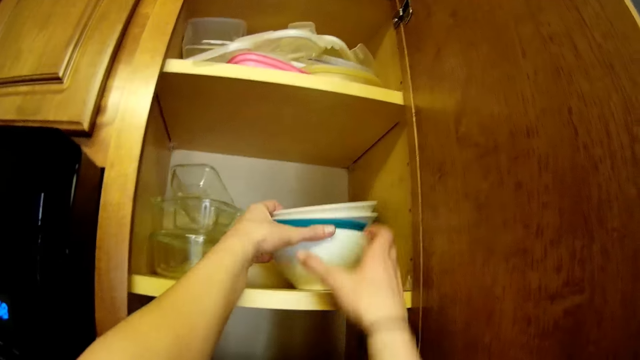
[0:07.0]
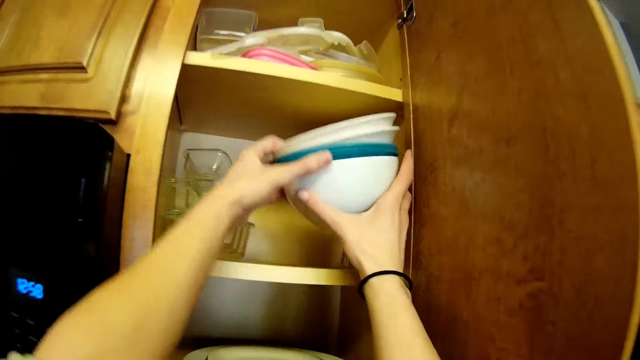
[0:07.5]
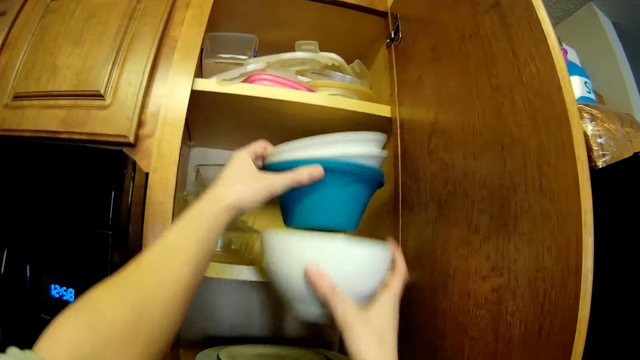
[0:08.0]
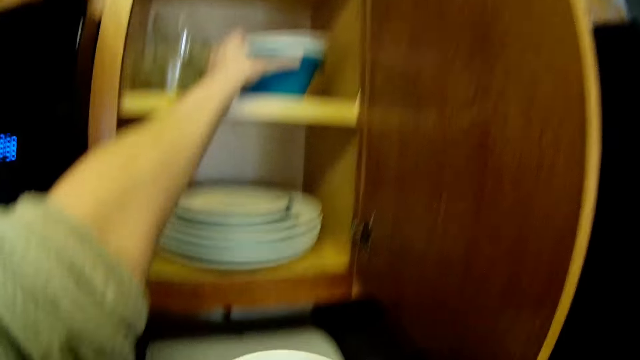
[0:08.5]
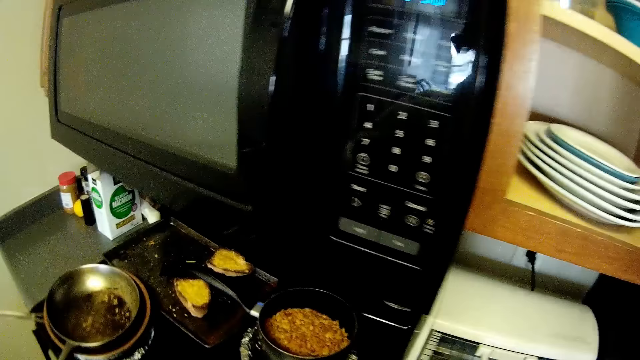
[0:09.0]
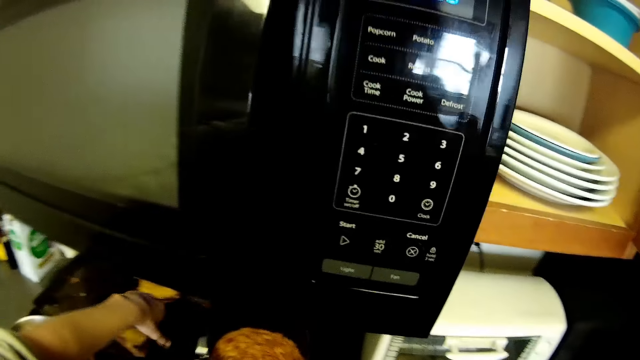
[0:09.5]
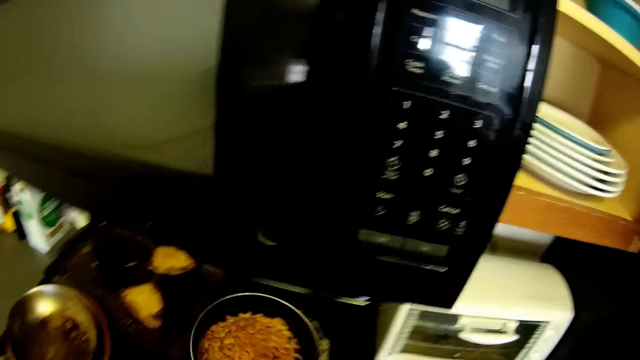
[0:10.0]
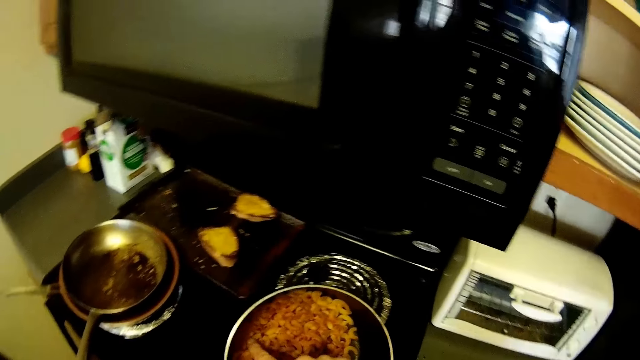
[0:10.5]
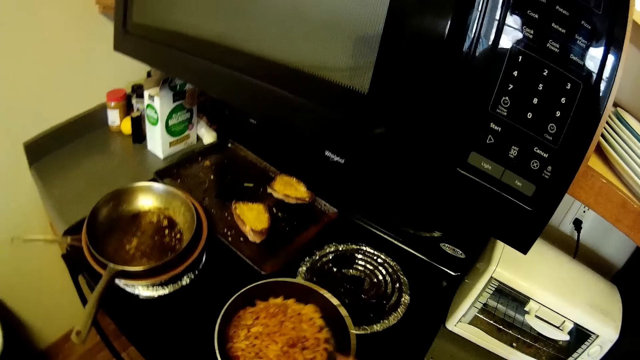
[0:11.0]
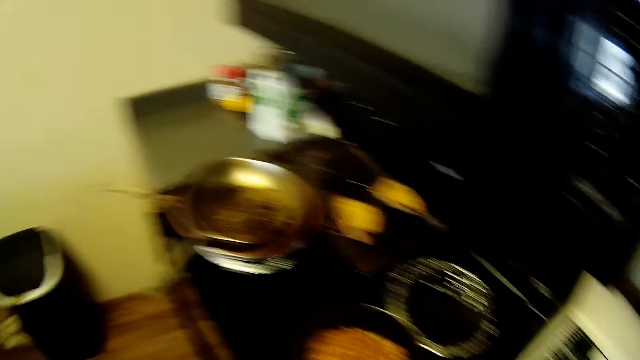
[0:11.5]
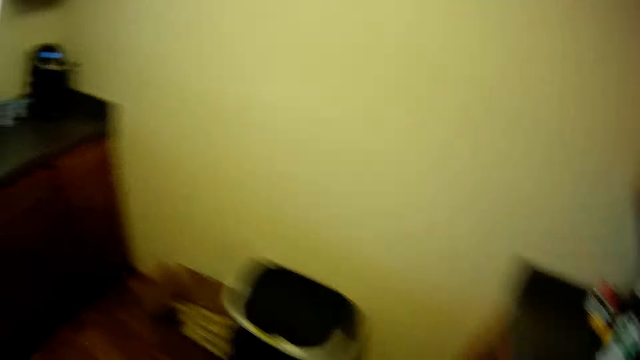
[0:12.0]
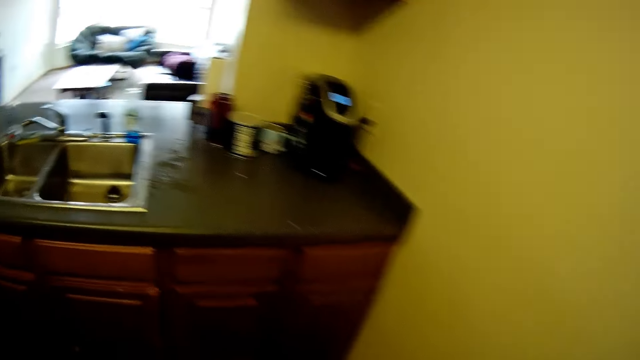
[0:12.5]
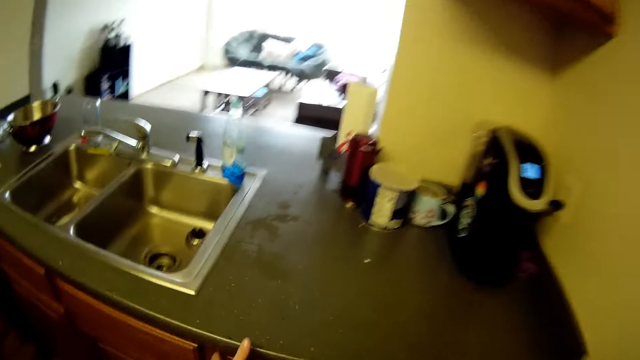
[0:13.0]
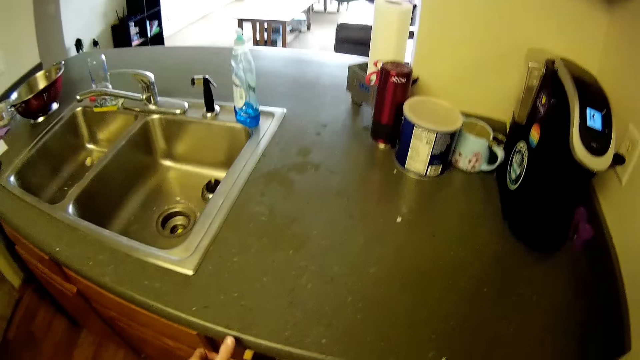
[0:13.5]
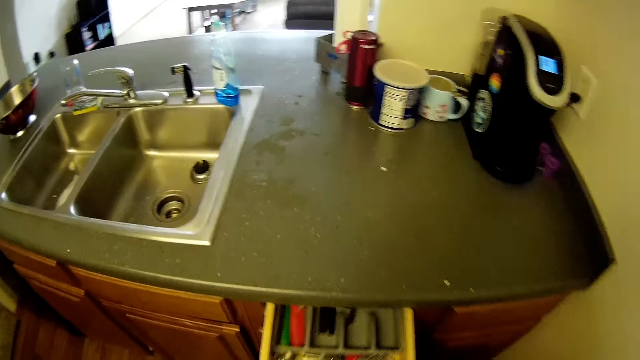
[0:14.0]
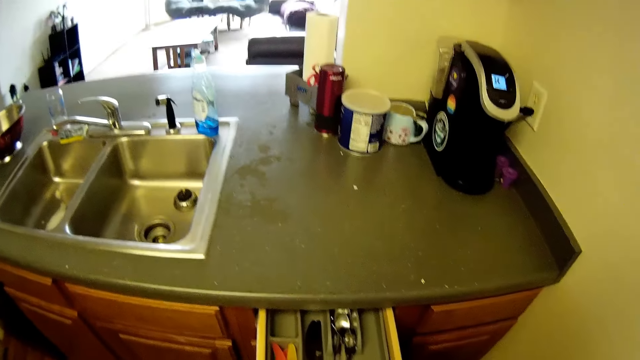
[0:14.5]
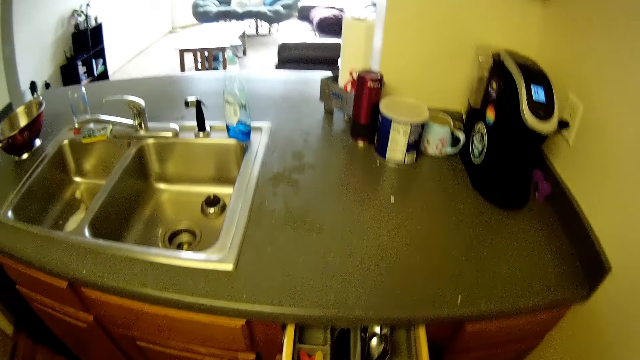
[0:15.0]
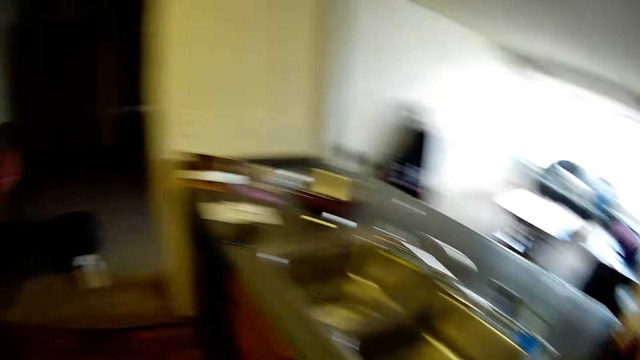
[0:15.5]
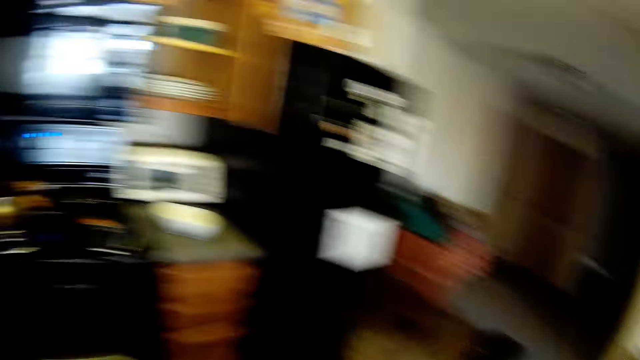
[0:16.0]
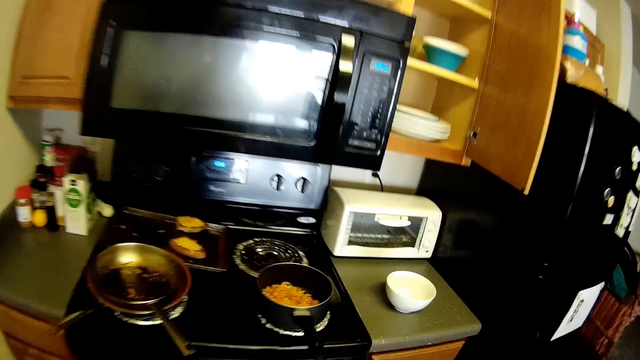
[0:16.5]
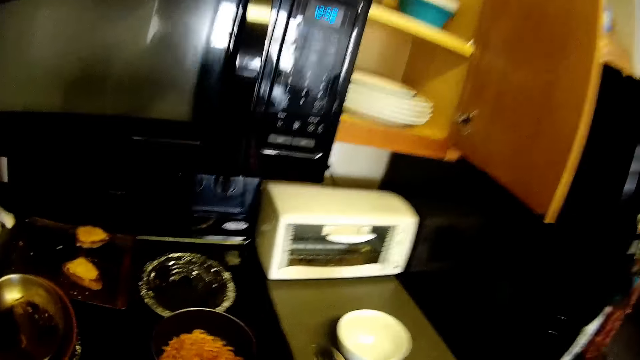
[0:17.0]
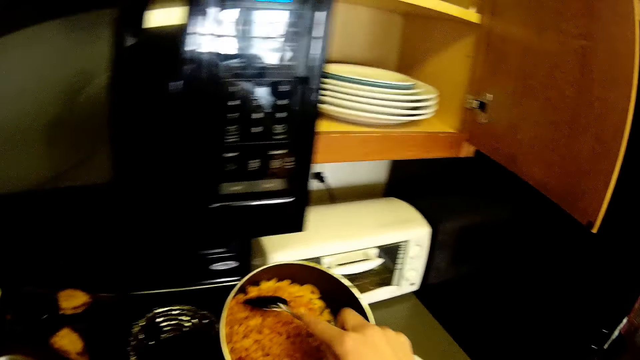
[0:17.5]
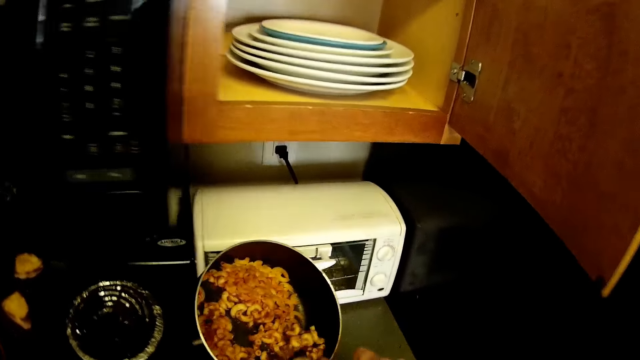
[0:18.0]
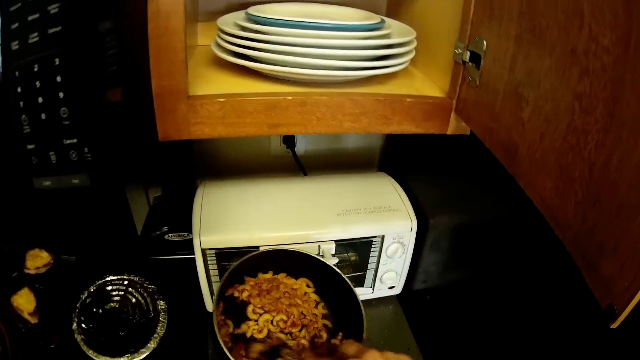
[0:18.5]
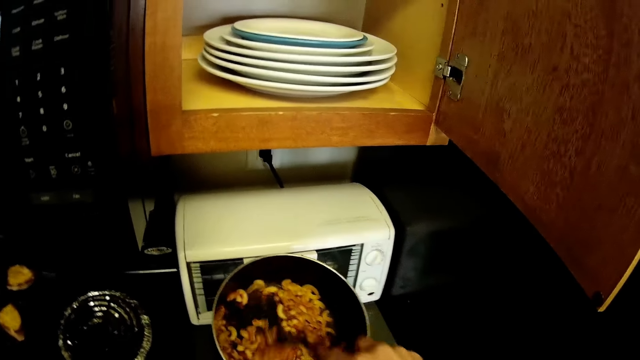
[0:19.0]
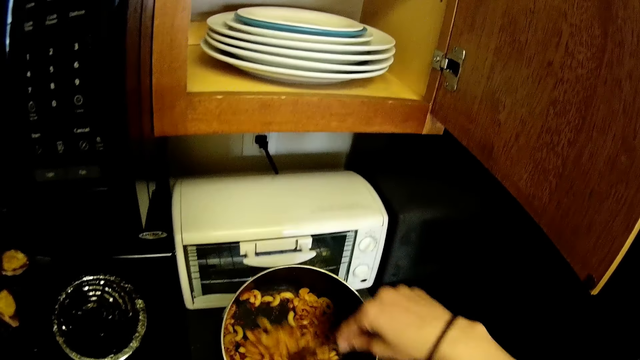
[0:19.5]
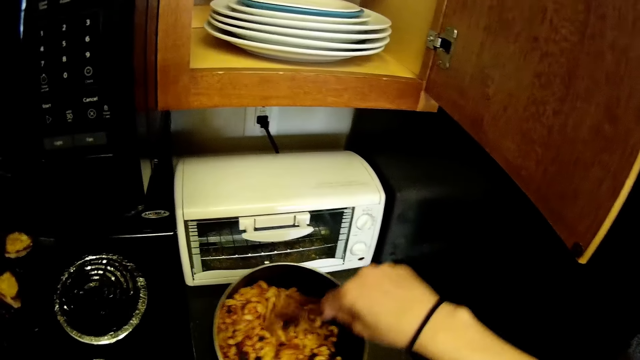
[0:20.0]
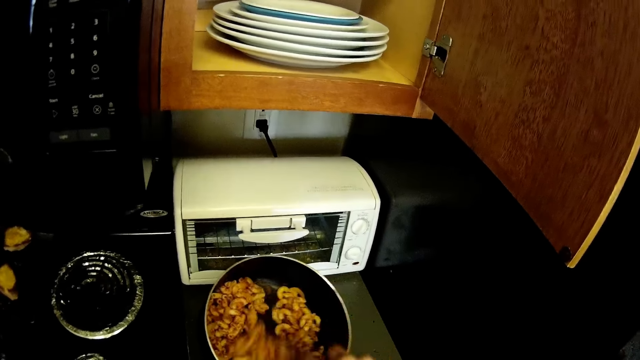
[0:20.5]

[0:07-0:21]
The camera wearer holds a plate. They move a pot from the cooker. They open a drawer. They look at the cooking gas. They gather the food inside the pot with a spoon.

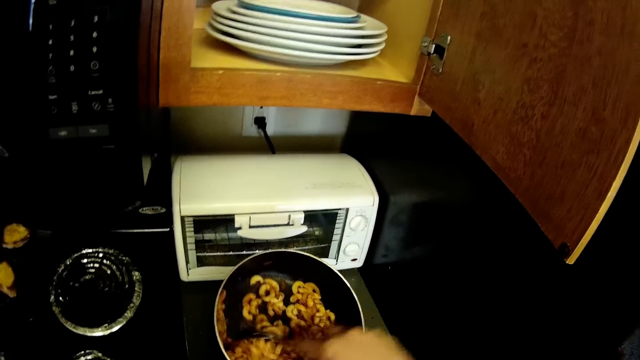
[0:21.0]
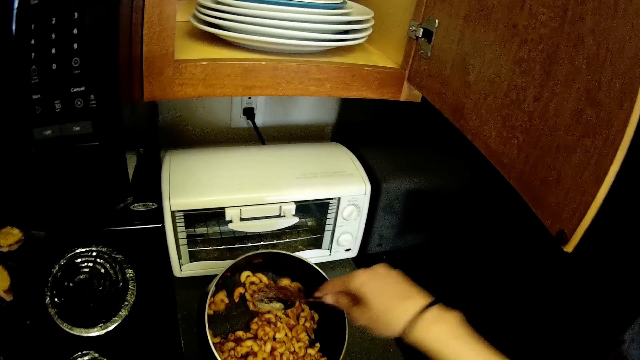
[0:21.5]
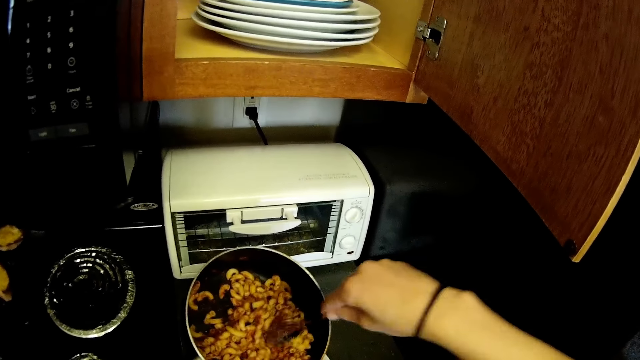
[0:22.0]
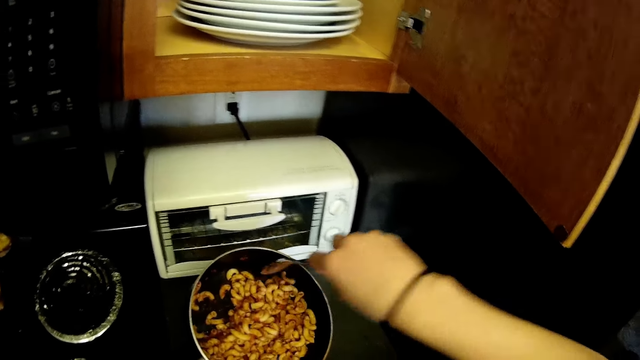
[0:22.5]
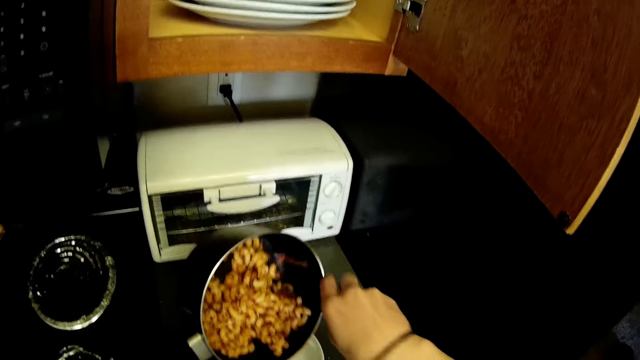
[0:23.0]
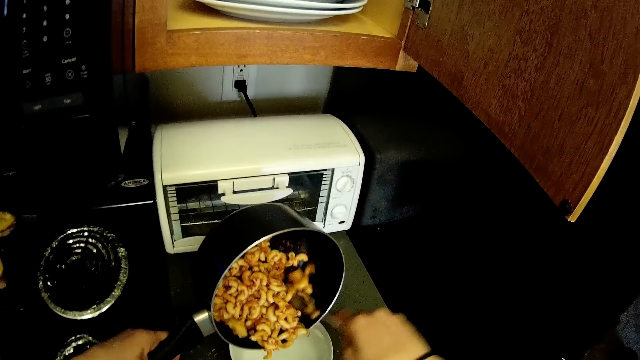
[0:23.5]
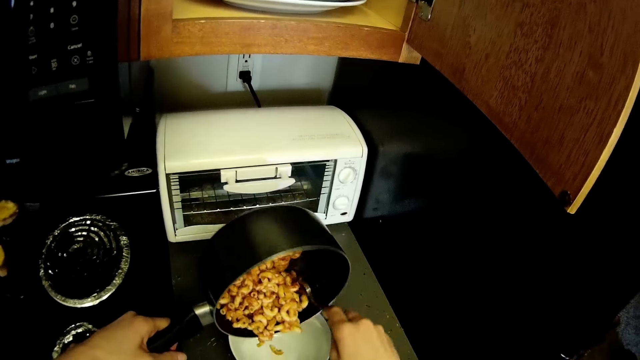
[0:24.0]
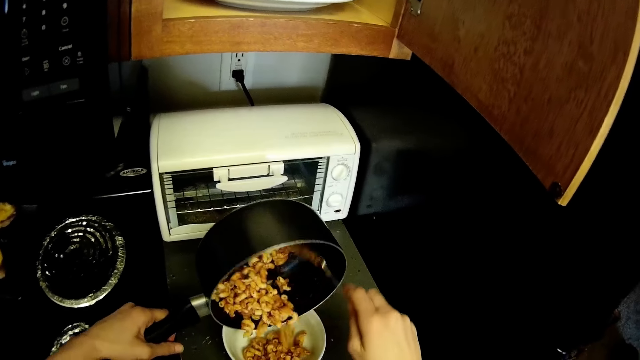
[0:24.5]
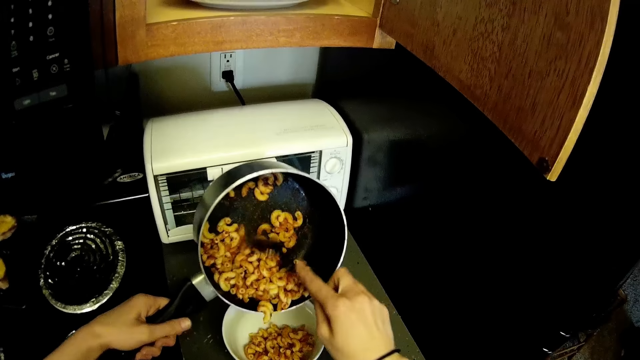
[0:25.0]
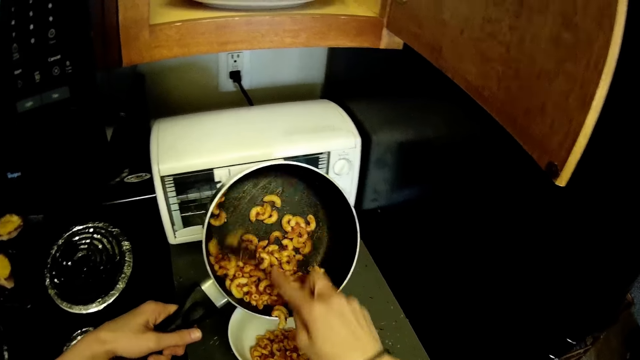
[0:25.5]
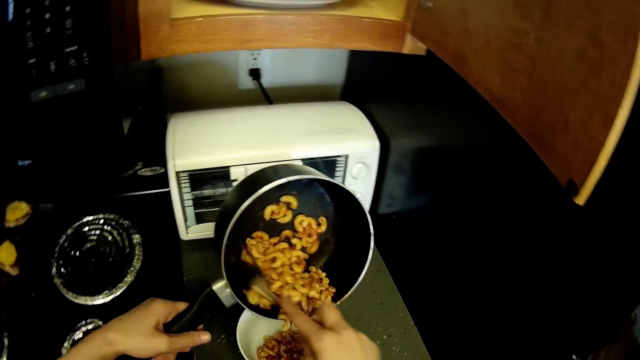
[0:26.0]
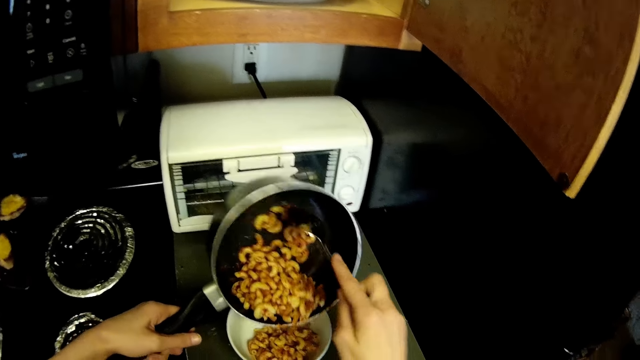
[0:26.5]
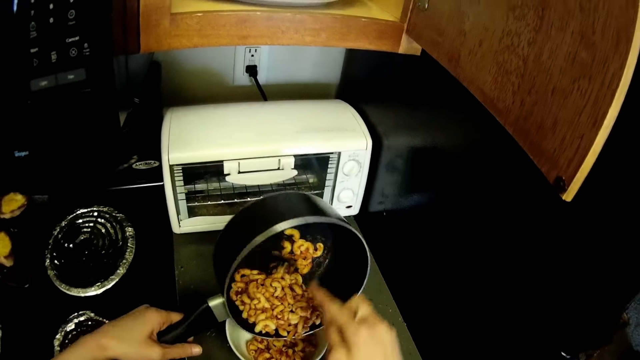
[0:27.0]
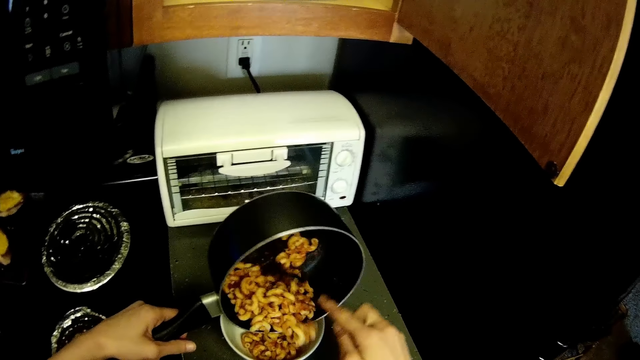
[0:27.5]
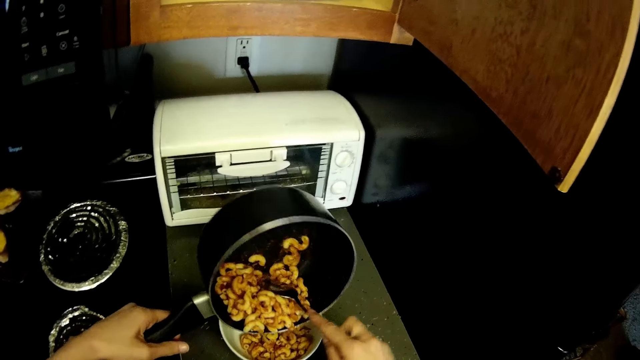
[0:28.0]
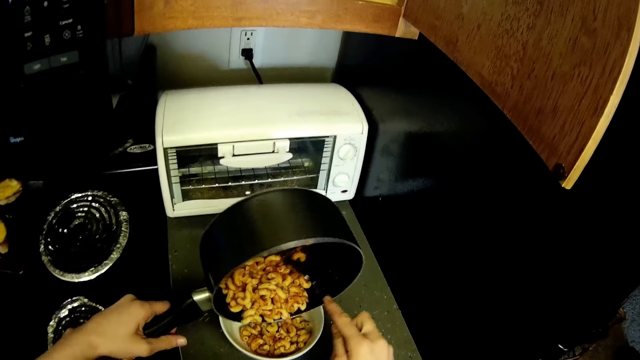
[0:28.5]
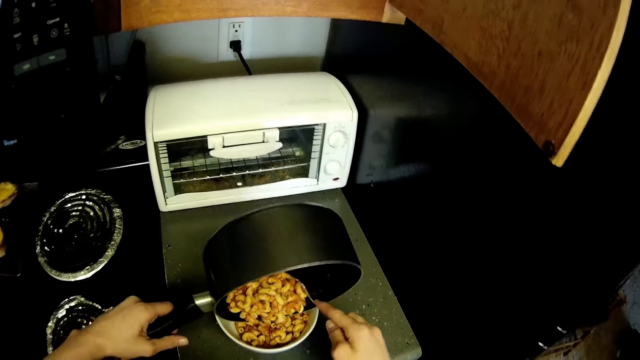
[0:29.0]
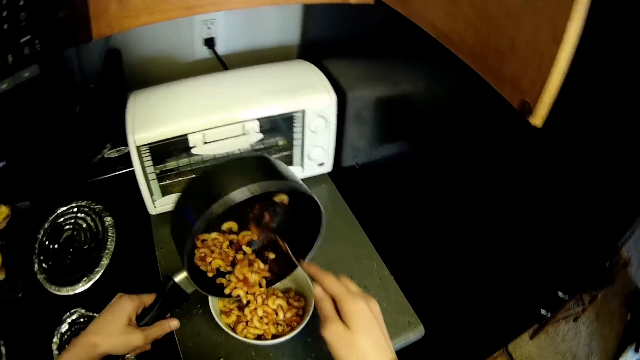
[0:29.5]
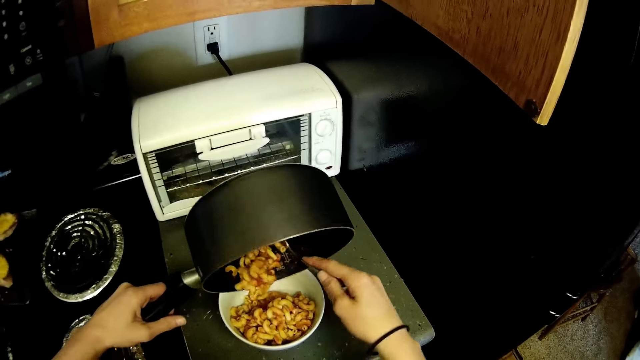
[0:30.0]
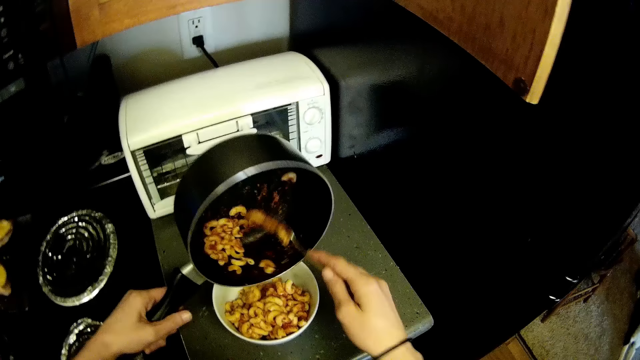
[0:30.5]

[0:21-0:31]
The camera wearer mixes the meal. They put the food in the pot into the bowl with the spoon.
